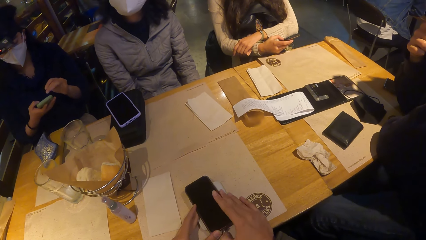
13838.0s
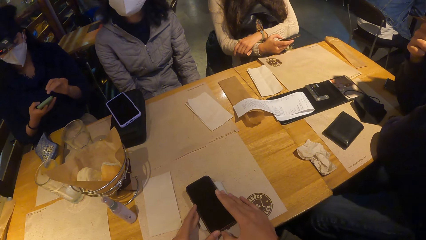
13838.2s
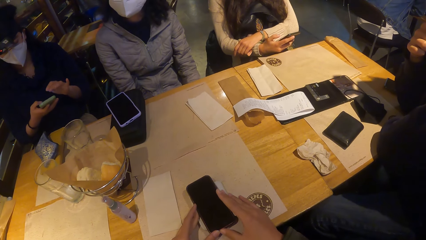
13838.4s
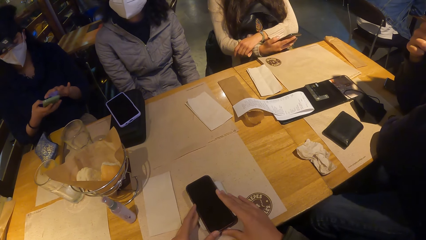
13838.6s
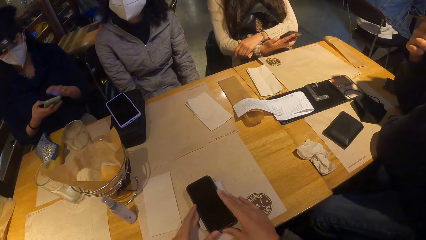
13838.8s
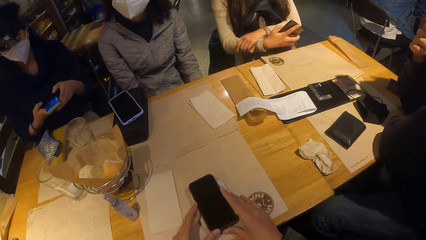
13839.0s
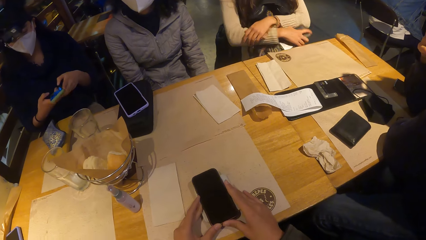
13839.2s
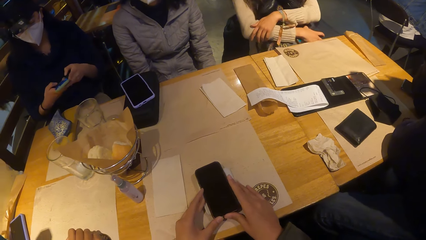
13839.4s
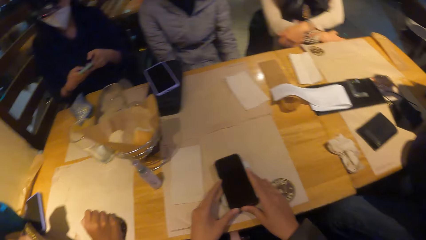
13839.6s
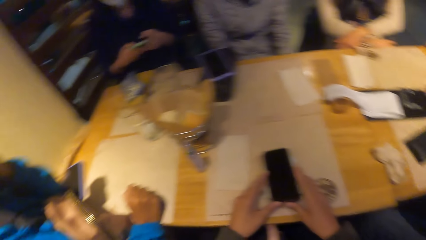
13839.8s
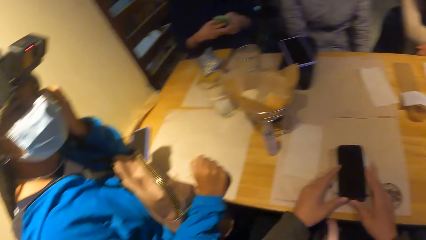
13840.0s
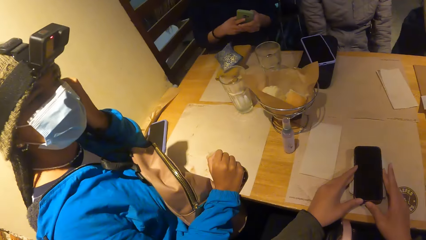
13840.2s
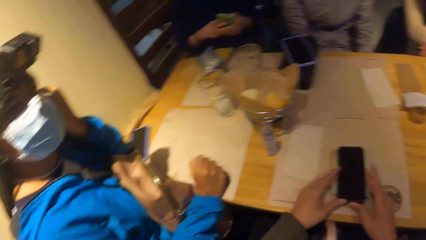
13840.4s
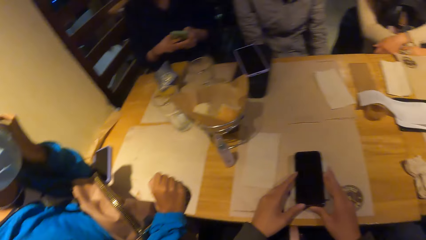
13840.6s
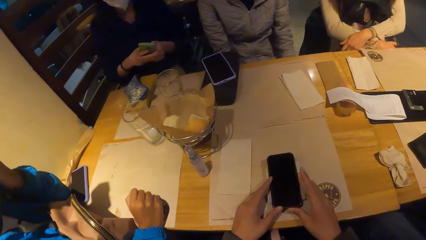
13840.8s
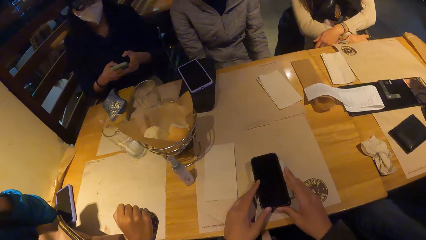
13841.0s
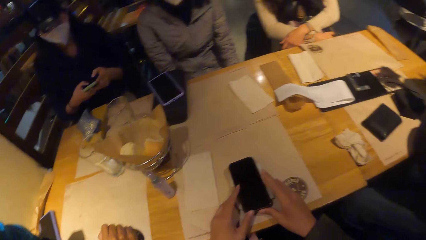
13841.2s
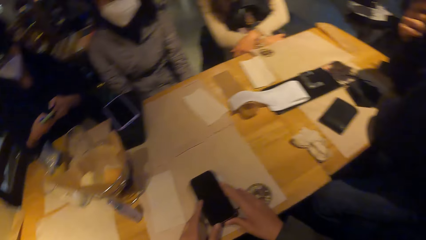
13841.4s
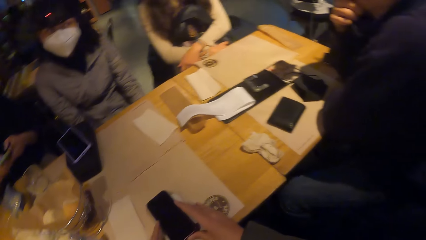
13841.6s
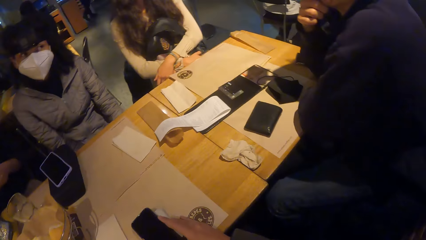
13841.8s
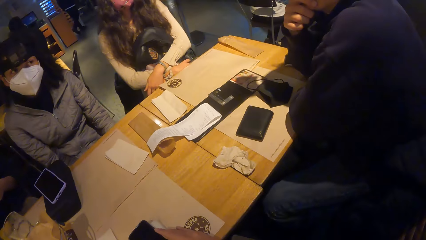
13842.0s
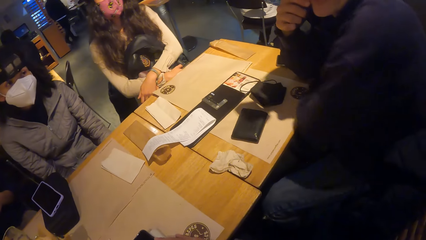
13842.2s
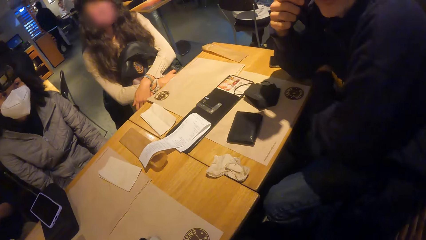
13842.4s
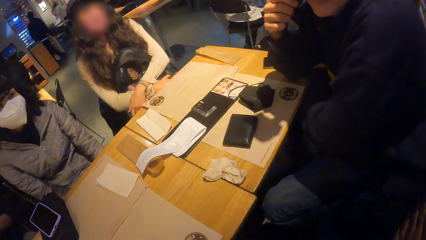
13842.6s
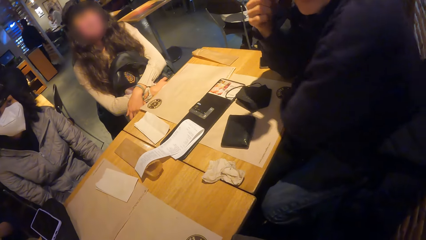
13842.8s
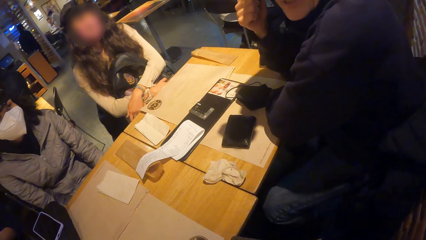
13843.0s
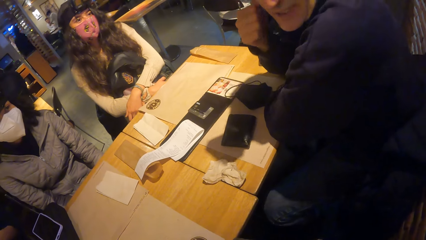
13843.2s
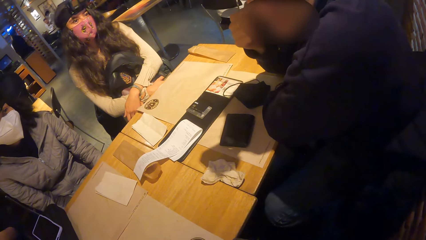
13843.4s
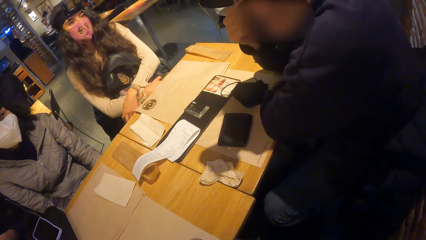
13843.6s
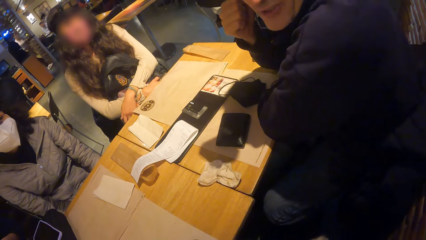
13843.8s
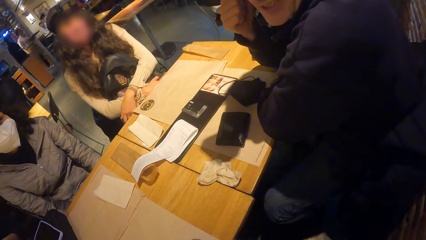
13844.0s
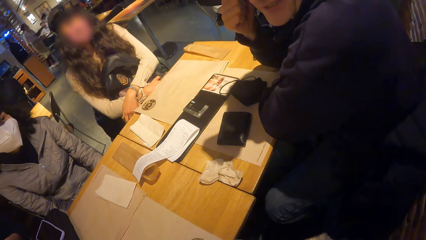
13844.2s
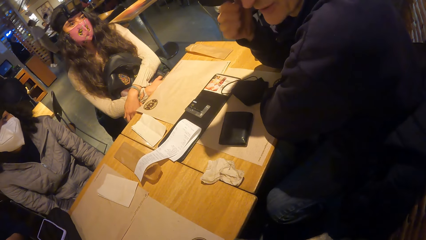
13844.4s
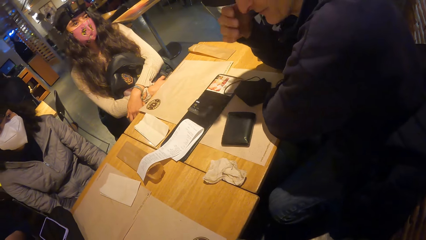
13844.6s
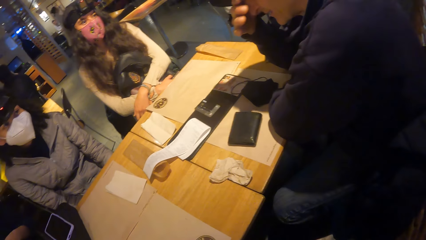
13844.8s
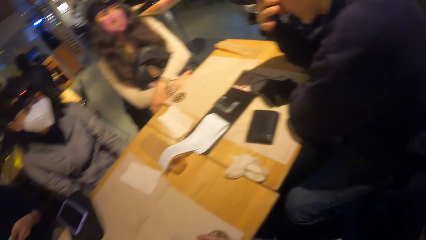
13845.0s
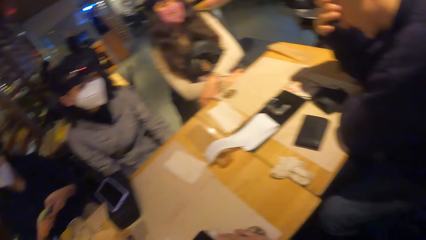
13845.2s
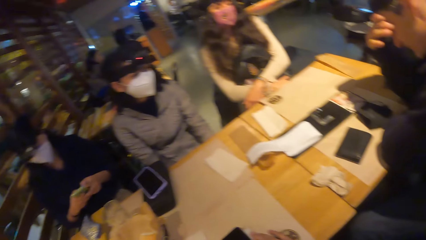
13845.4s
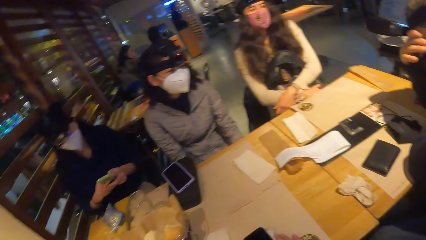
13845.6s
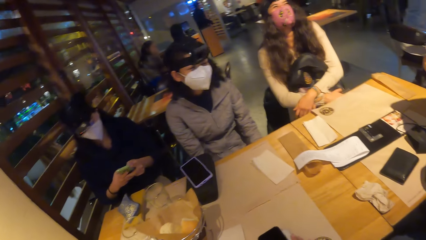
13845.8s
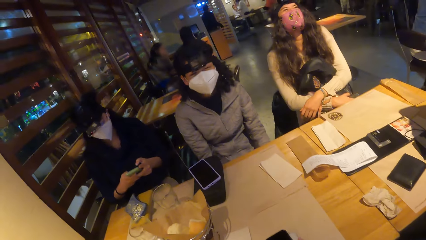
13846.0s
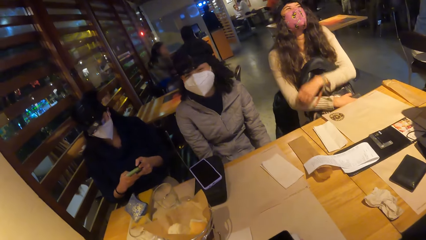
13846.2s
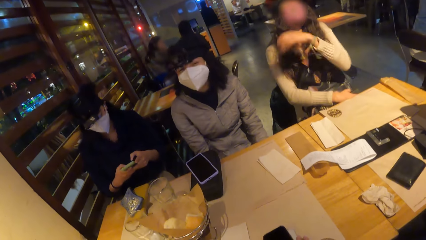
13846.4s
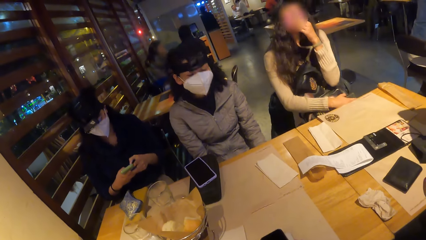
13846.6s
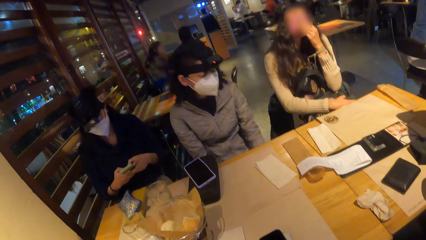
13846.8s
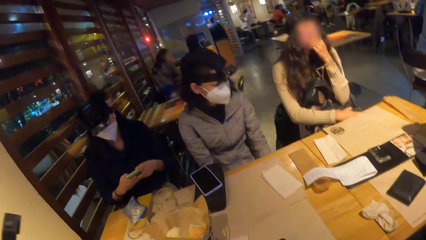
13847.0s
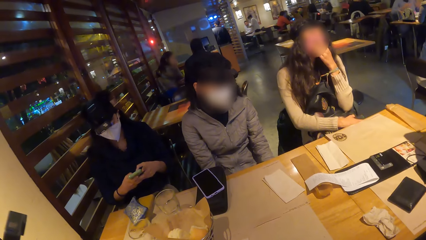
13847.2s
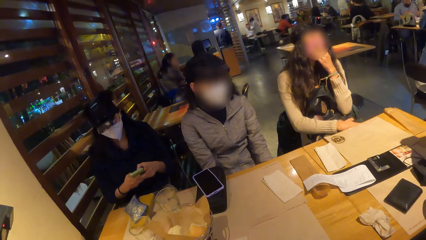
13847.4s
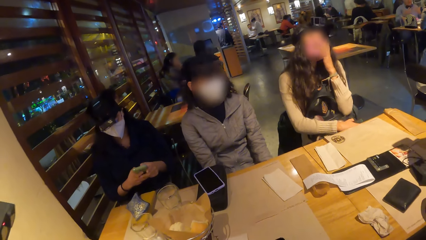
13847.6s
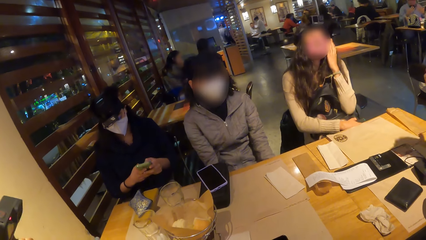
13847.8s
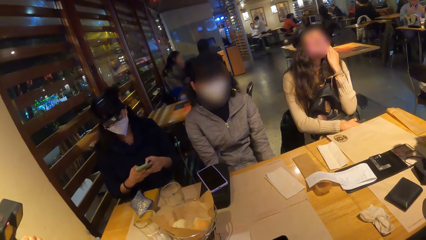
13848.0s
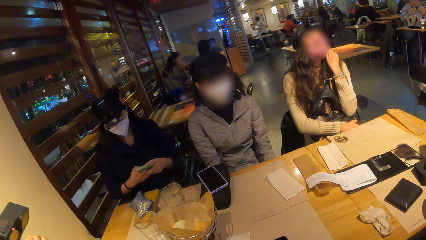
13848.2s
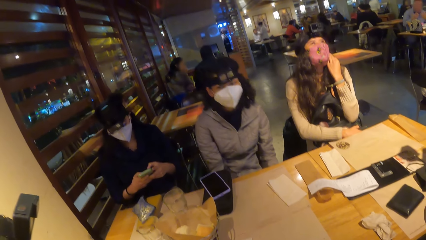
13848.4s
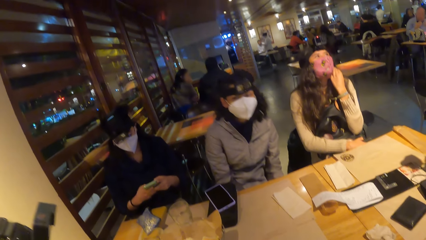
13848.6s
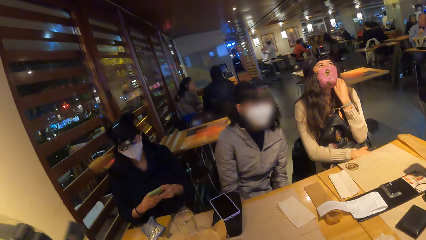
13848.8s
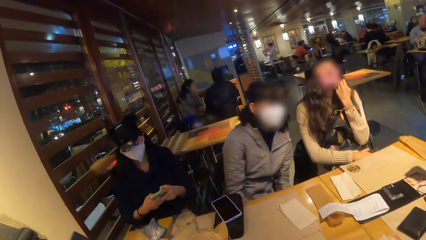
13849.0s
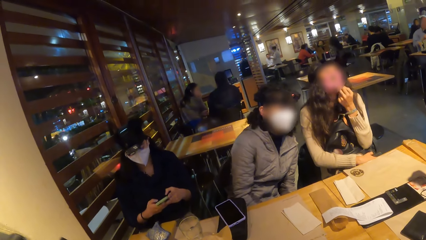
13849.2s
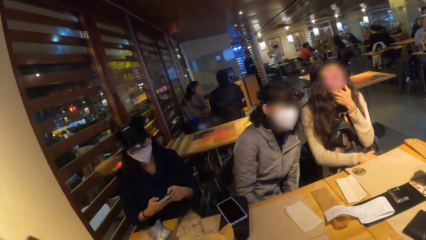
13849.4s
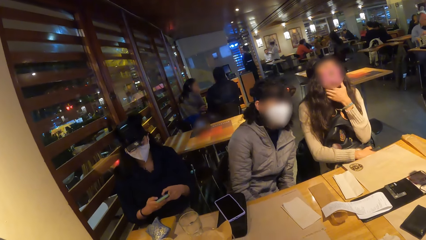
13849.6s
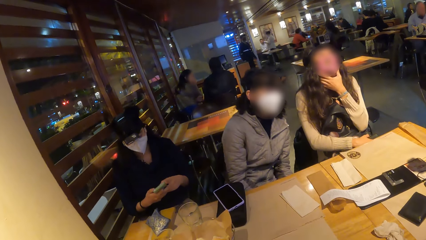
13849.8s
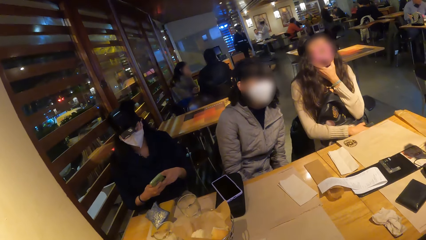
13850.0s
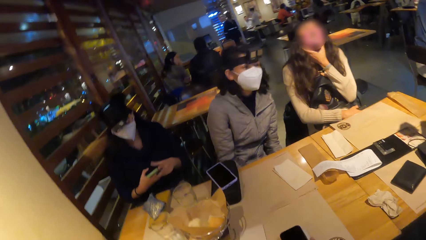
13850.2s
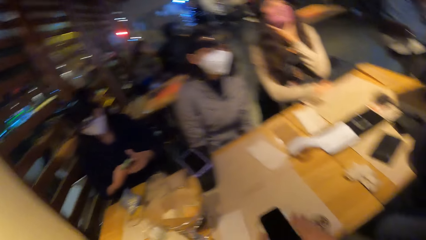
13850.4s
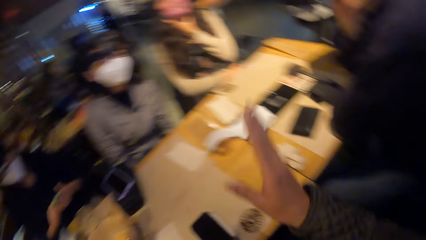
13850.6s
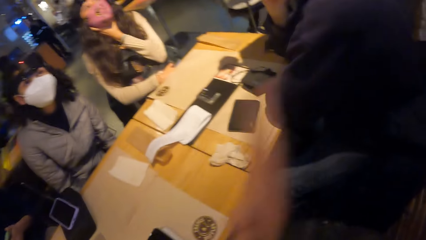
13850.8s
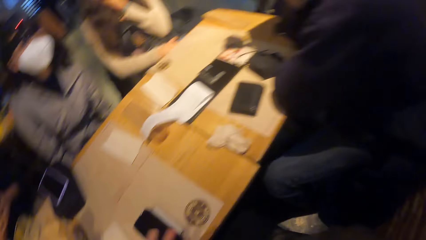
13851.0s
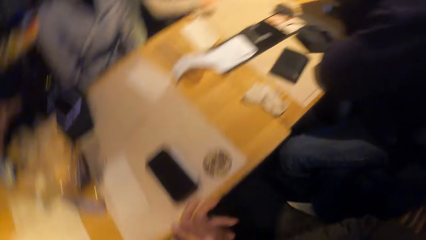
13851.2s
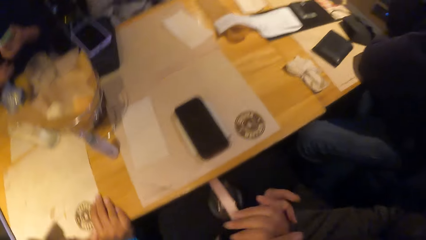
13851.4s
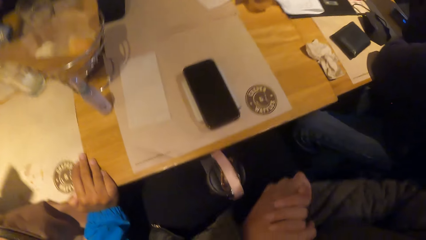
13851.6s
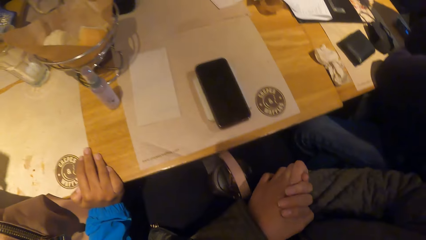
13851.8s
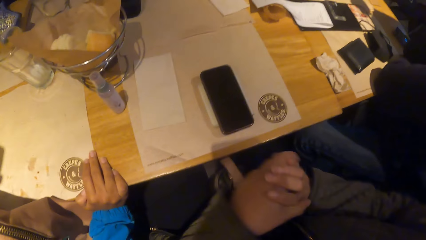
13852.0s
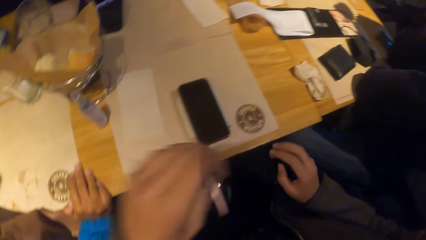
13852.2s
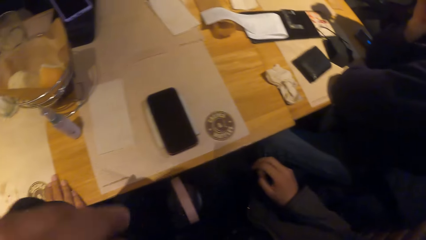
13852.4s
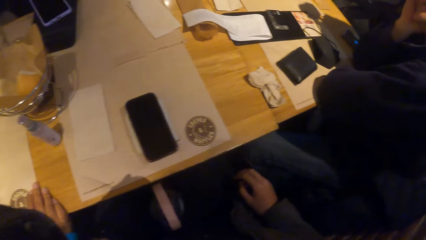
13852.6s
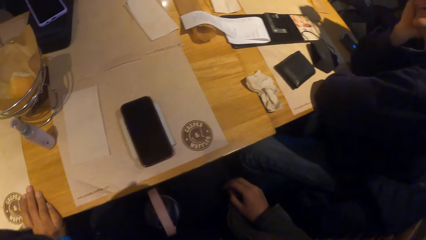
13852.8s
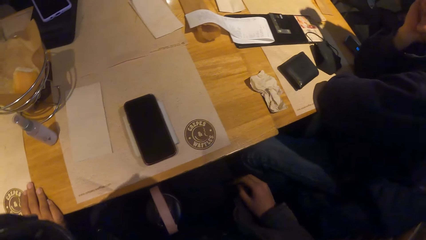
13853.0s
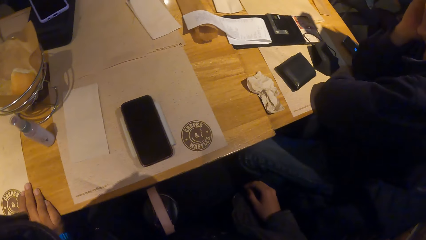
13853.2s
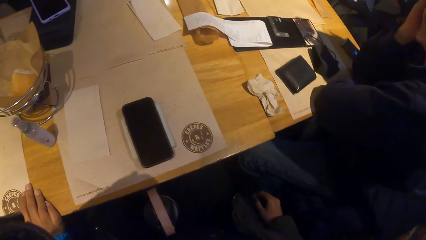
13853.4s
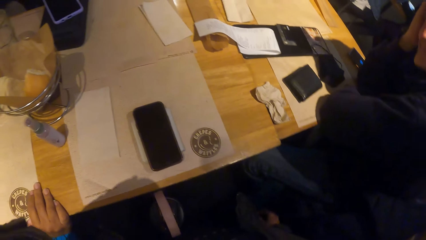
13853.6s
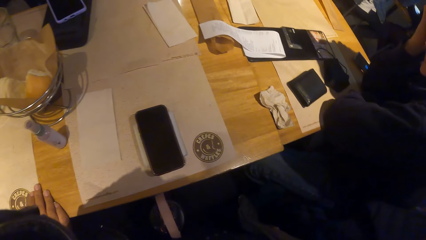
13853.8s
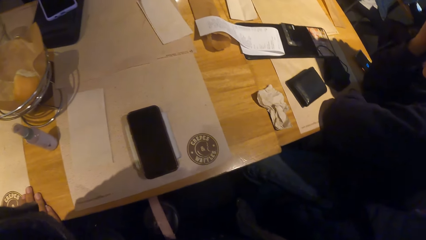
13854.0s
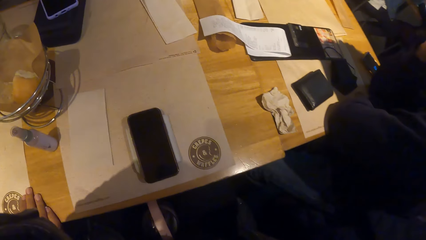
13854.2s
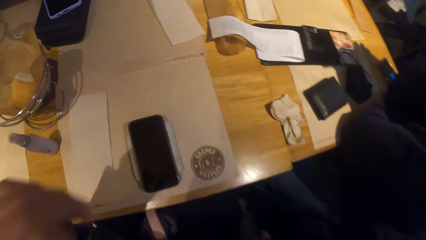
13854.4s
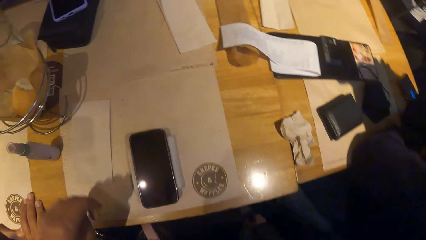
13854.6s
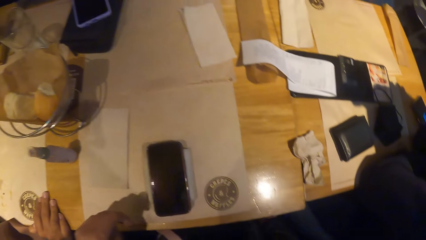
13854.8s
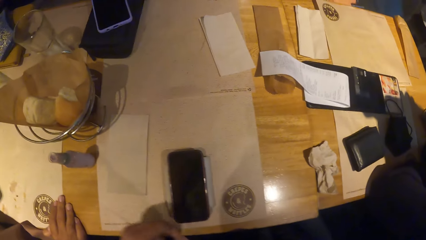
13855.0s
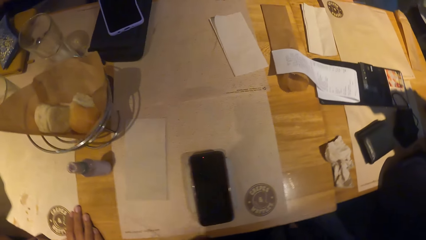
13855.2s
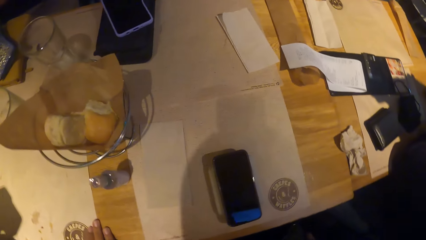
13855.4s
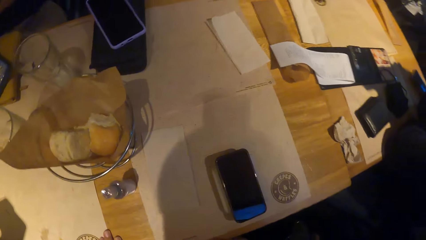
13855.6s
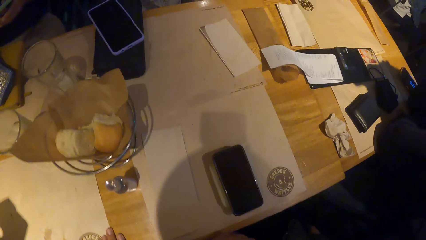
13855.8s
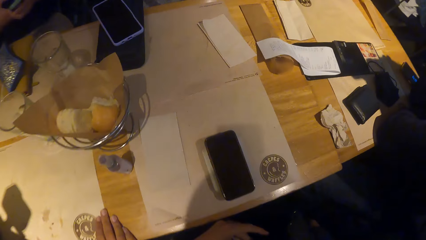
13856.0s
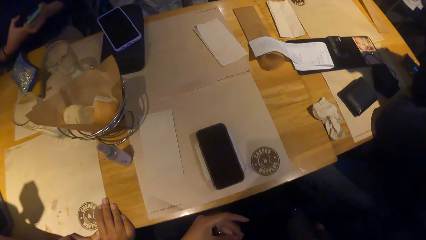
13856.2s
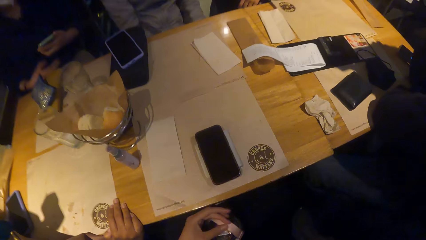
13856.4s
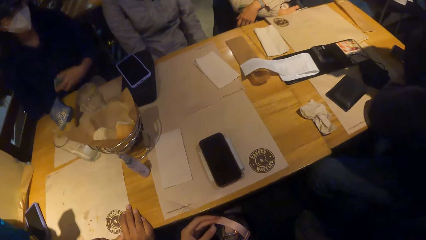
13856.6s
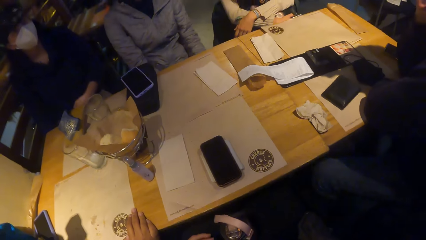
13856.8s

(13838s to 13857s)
A man interacts with the group of people at the table. A woman touches her face with her left hand. The camera wearer looks around. She moves hands. She touches her face with her left hand. She makes the camera.
